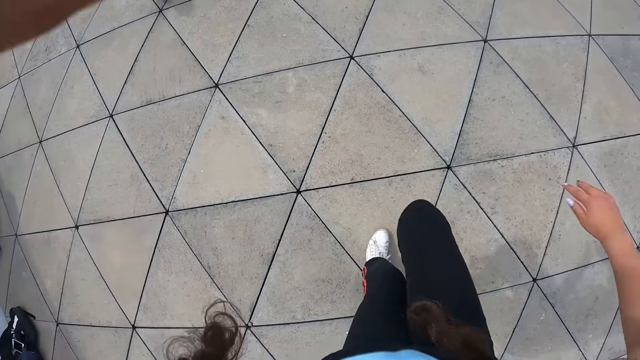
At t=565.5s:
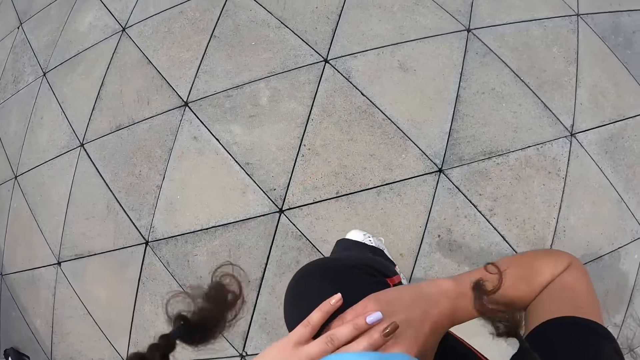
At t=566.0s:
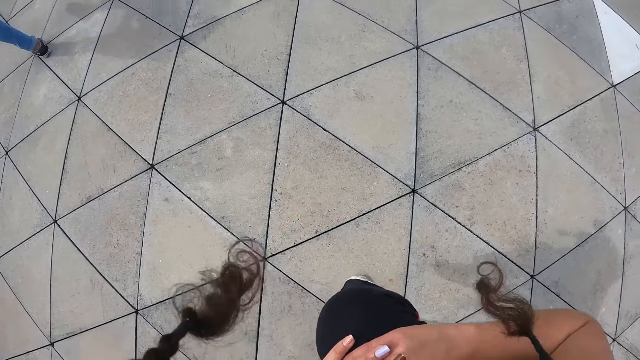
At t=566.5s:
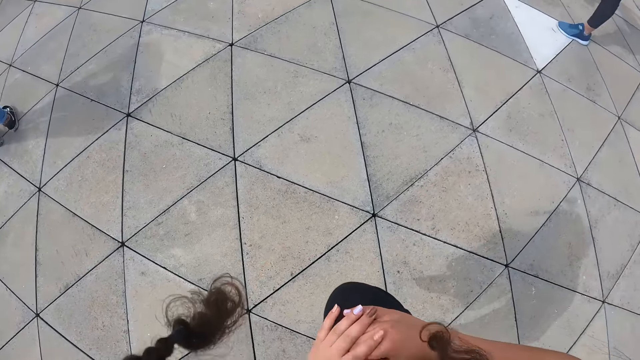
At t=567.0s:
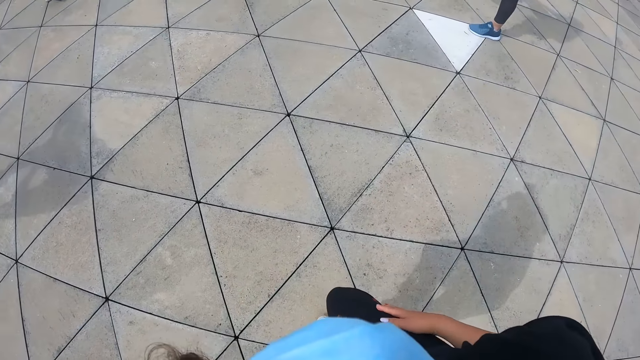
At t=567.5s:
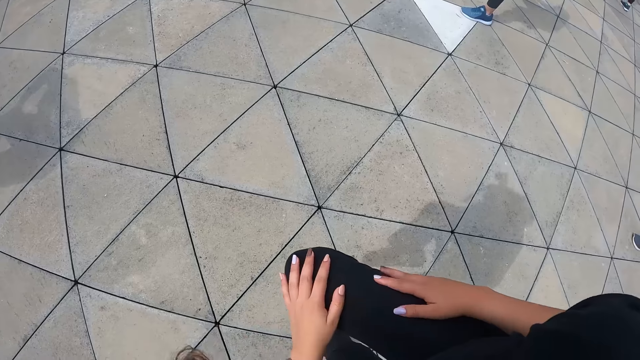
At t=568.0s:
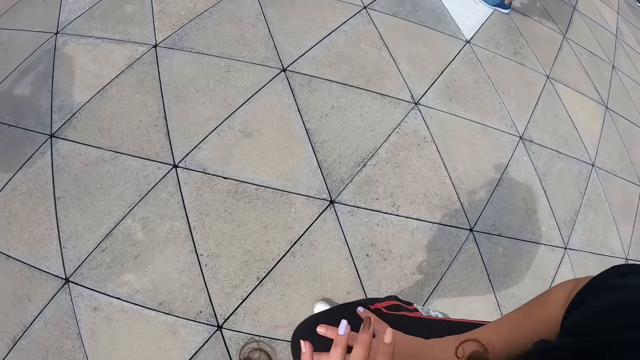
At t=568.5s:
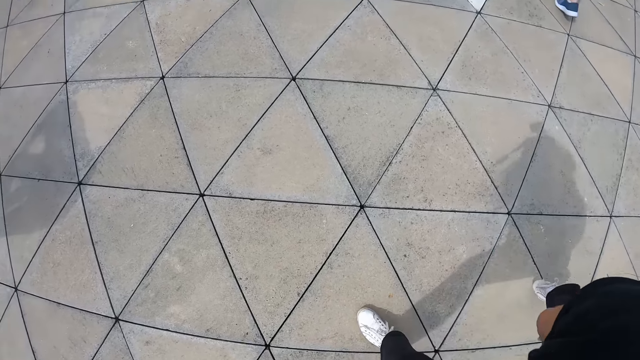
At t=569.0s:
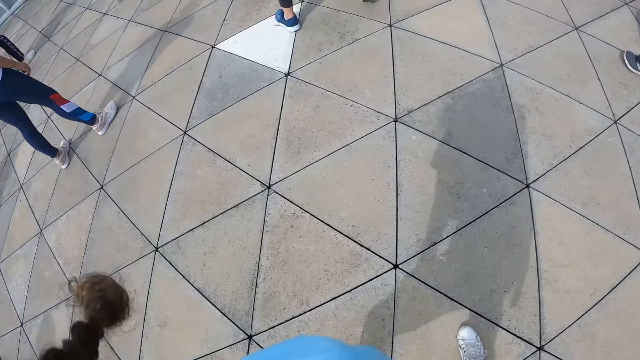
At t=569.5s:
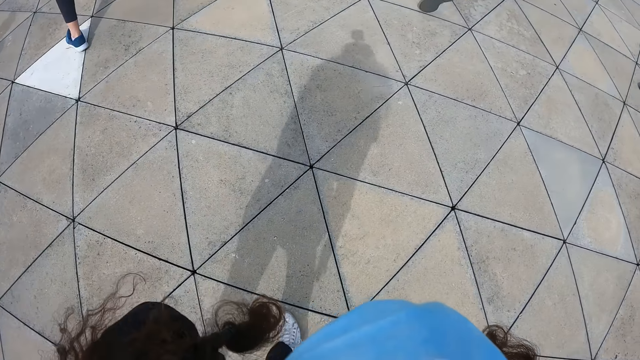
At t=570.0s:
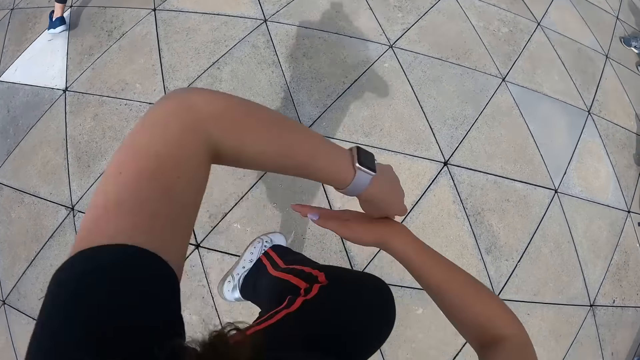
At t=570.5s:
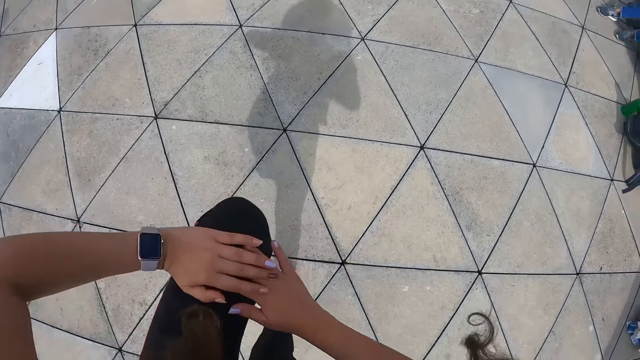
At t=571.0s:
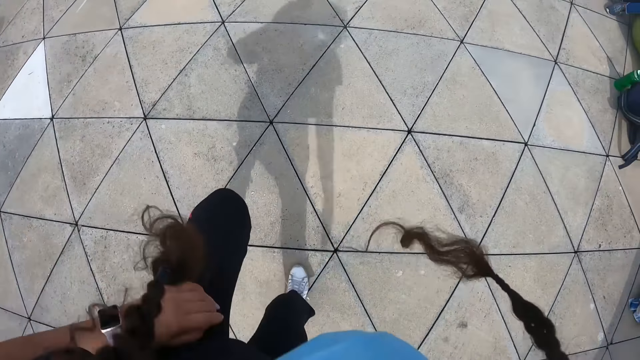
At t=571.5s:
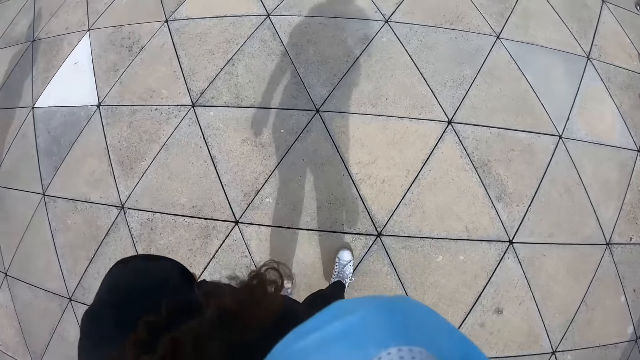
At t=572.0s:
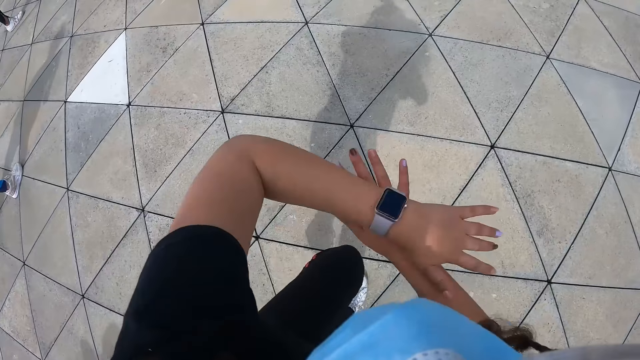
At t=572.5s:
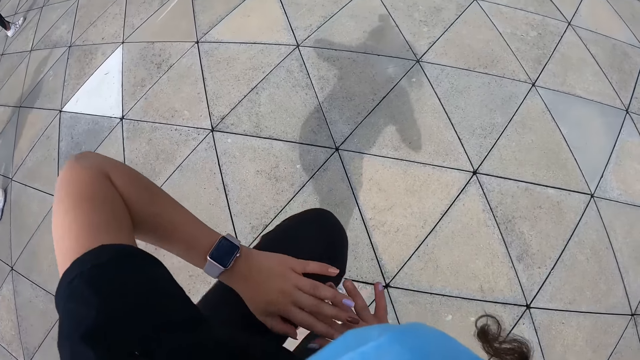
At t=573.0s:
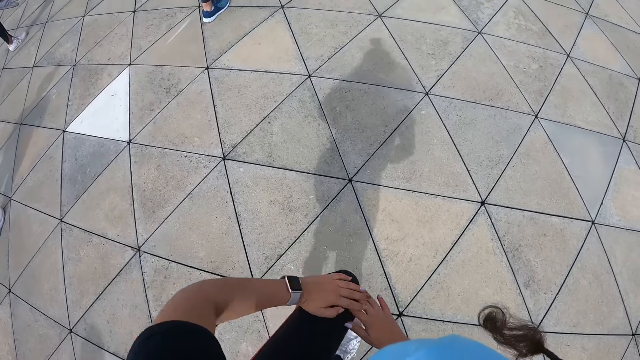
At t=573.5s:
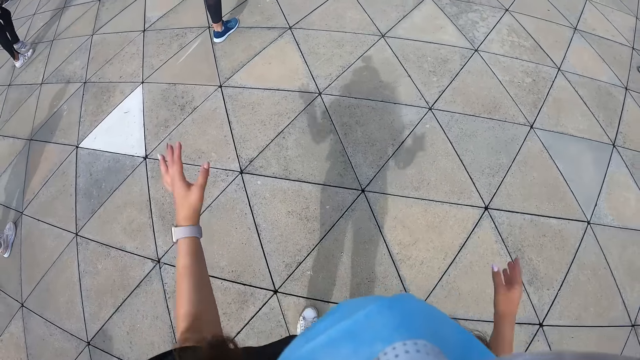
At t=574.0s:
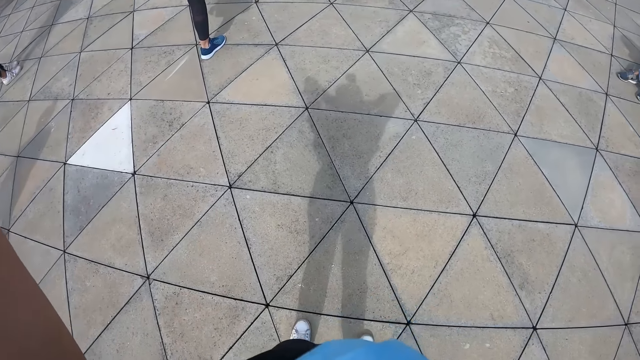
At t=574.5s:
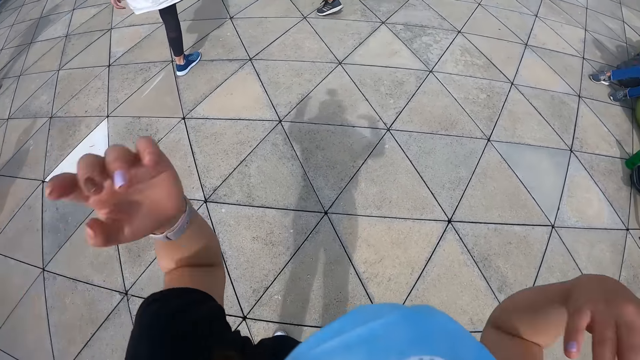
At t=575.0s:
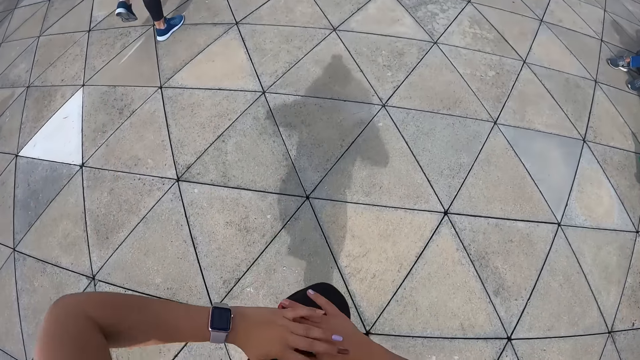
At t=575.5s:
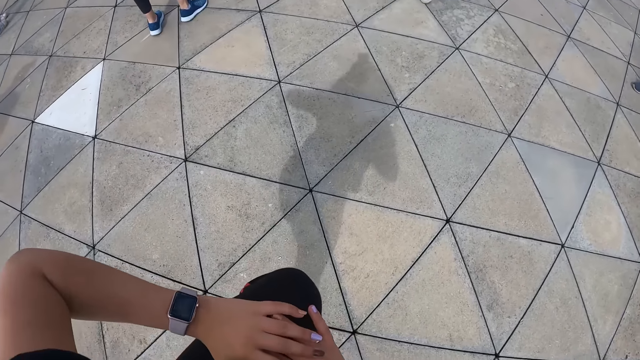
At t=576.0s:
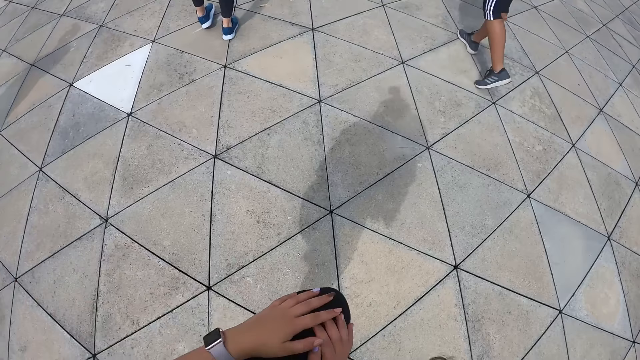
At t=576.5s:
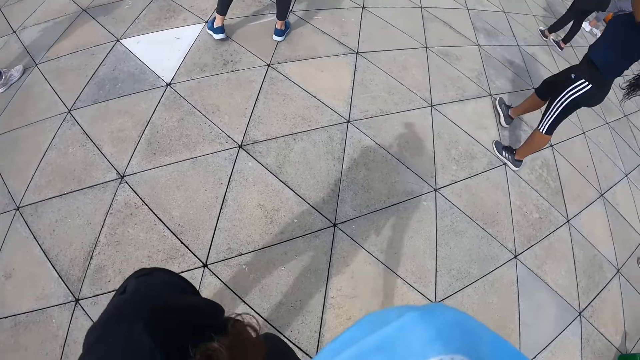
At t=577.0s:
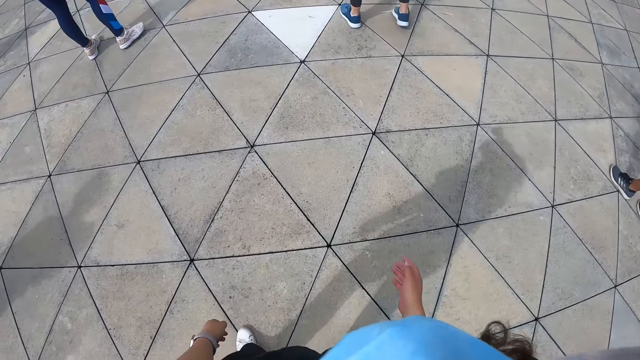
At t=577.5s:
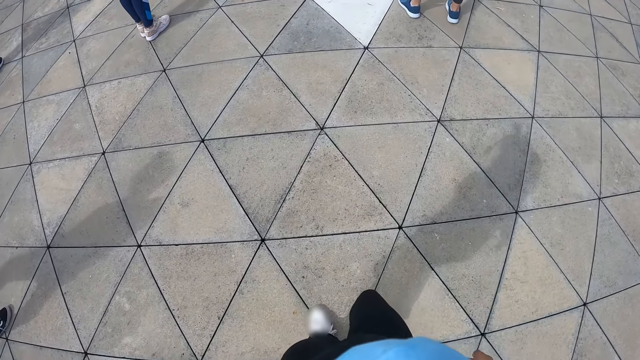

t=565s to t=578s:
The camera wearer raises both hands to her face.

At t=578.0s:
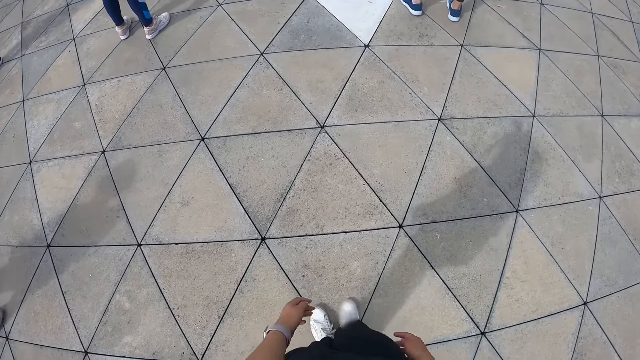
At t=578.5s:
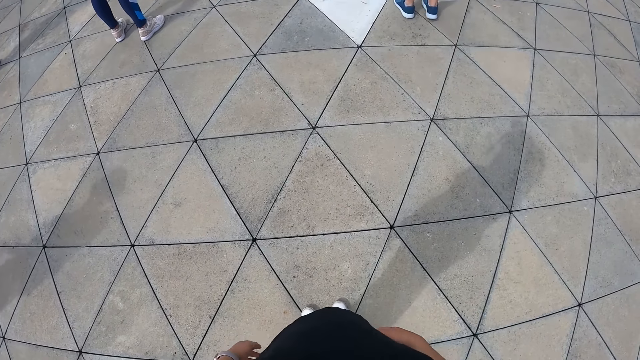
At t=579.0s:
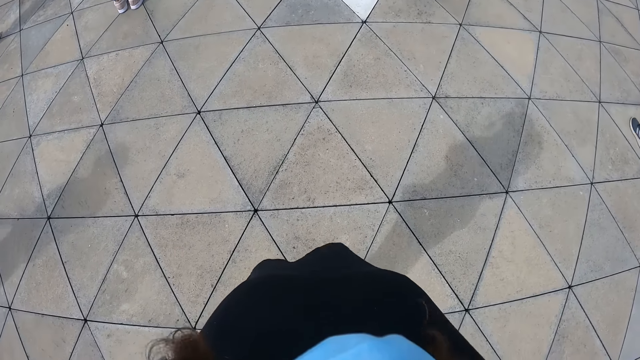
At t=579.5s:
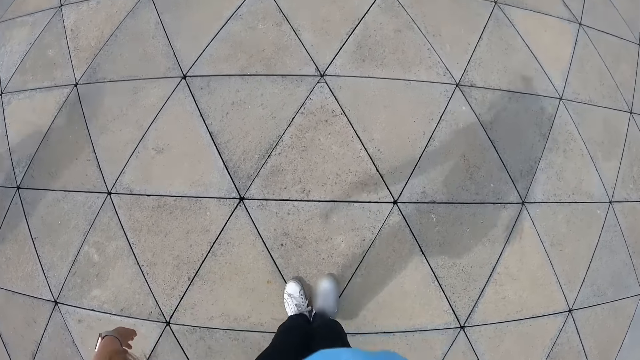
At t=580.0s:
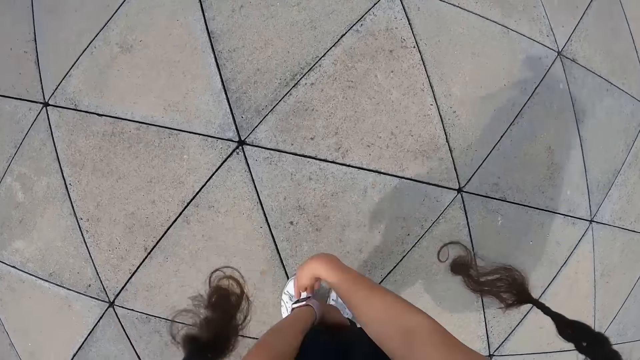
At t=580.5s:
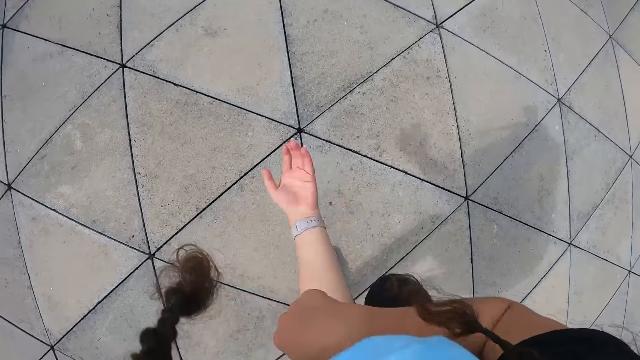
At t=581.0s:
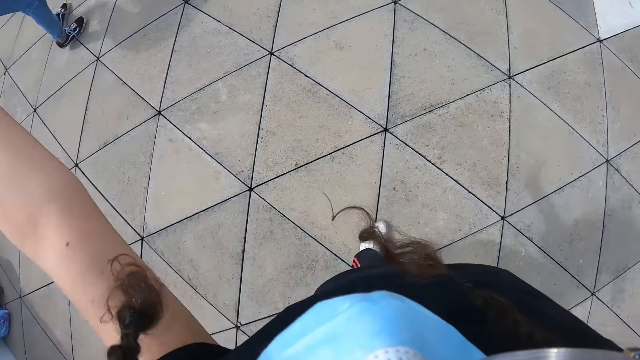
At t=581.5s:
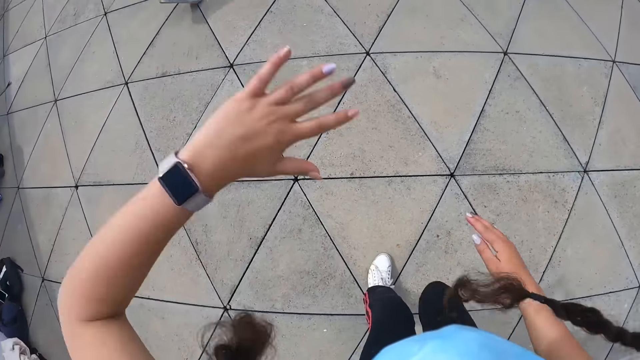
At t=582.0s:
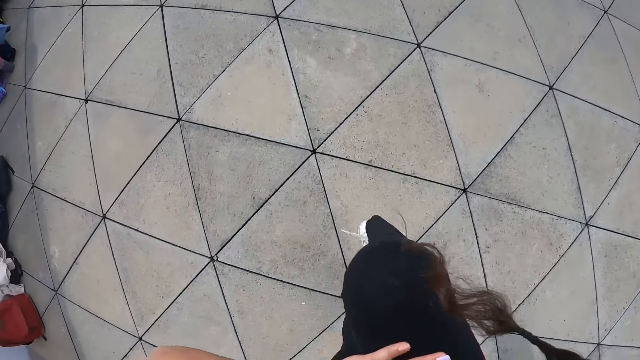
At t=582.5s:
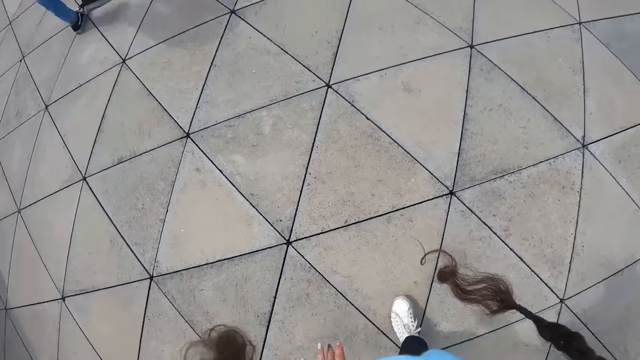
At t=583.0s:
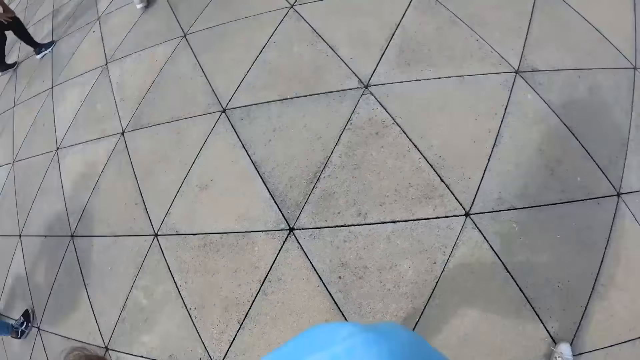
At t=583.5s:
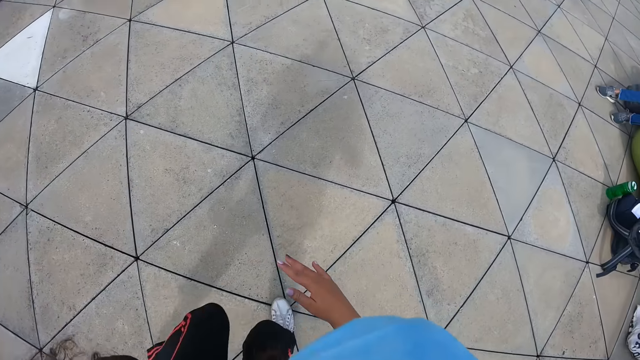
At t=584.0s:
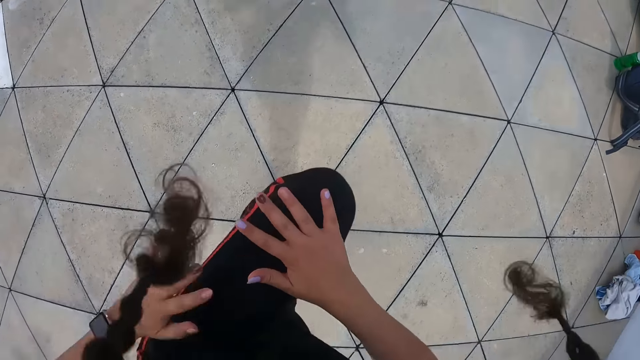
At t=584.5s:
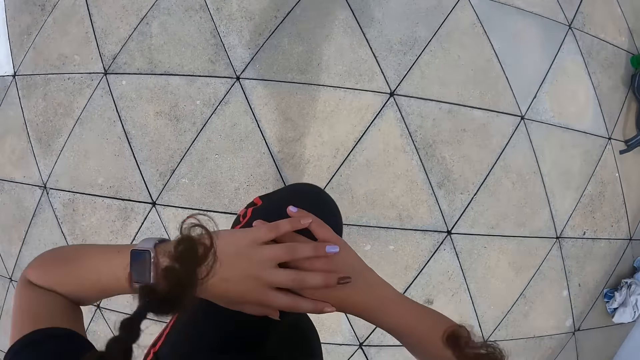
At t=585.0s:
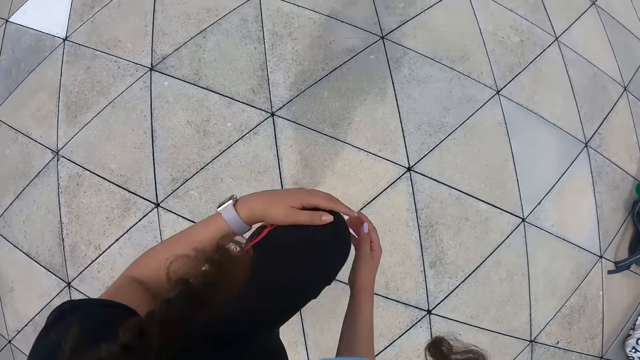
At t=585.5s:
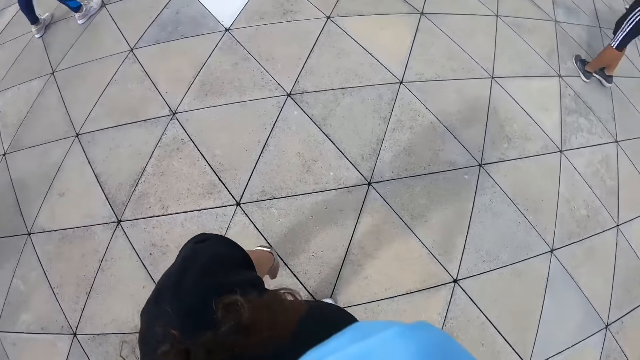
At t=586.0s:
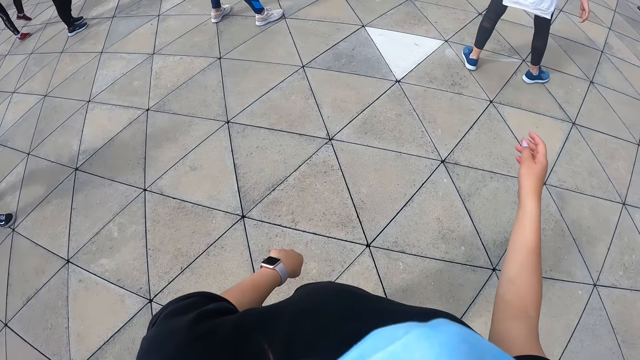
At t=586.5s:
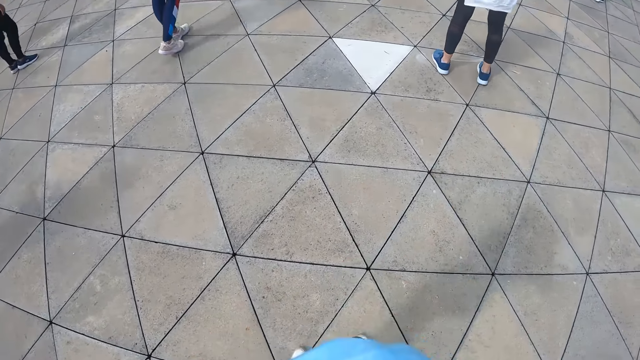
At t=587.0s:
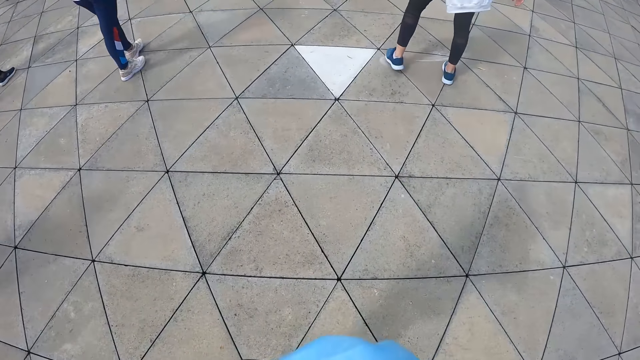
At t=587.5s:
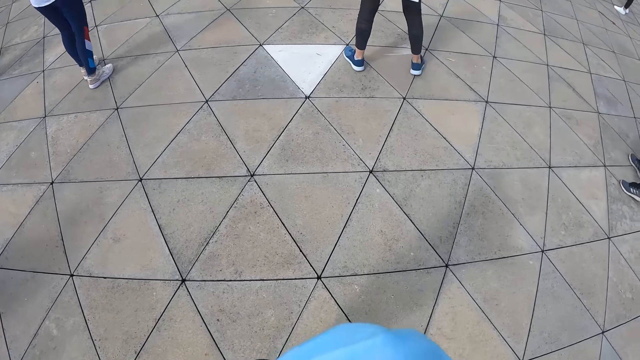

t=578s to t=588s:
The camera wearer dances with the group of people.
